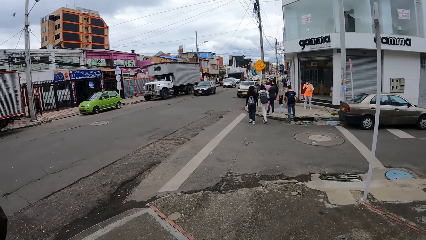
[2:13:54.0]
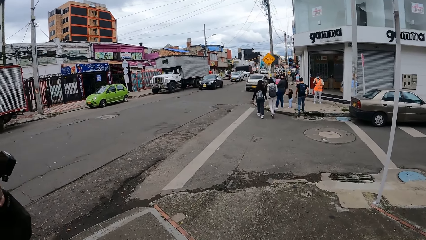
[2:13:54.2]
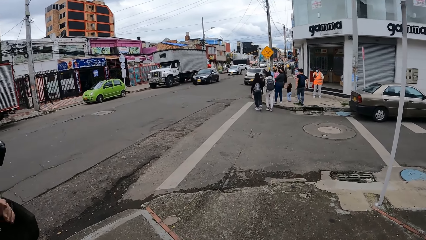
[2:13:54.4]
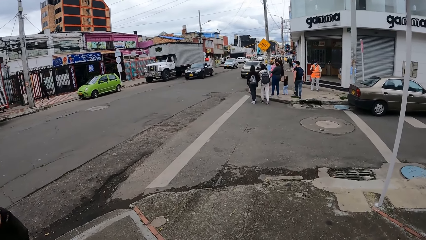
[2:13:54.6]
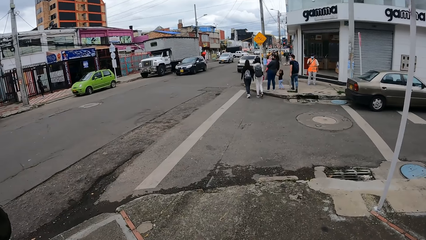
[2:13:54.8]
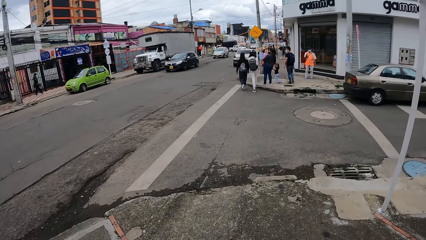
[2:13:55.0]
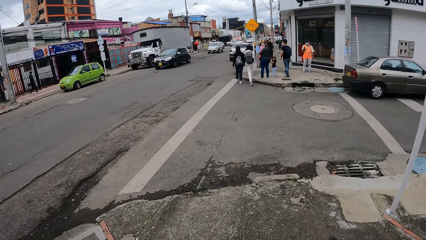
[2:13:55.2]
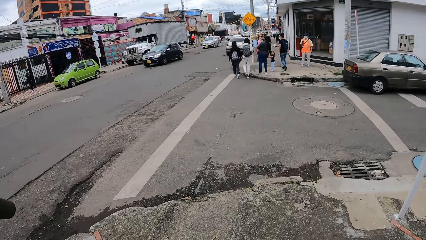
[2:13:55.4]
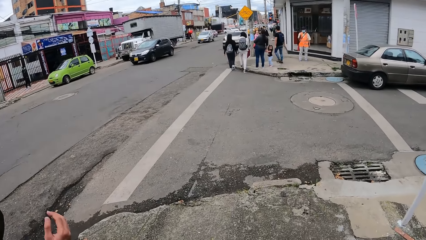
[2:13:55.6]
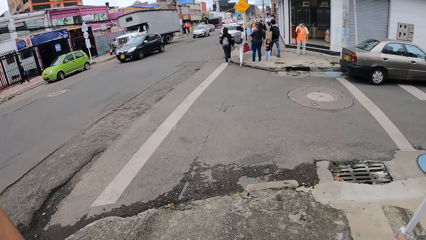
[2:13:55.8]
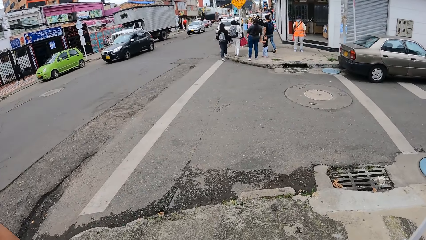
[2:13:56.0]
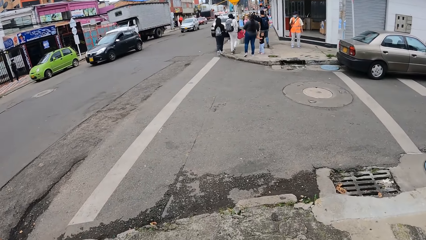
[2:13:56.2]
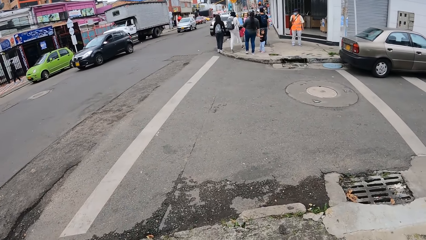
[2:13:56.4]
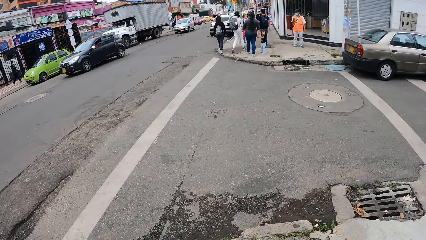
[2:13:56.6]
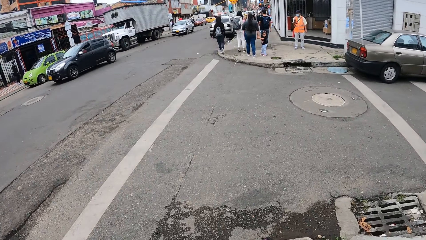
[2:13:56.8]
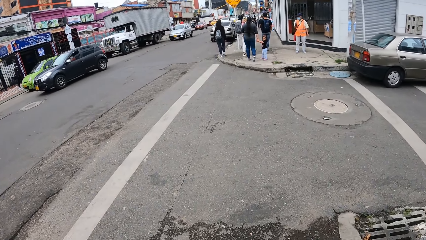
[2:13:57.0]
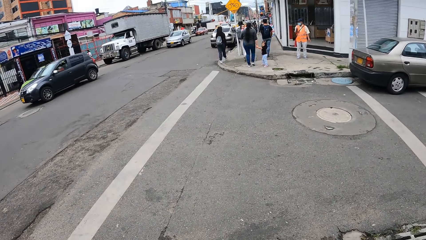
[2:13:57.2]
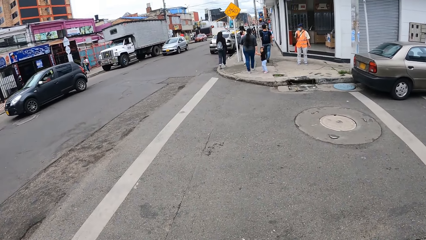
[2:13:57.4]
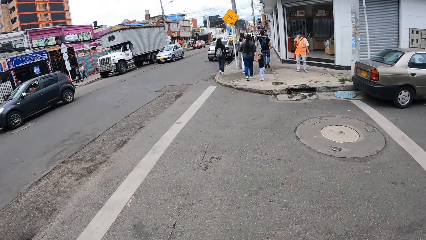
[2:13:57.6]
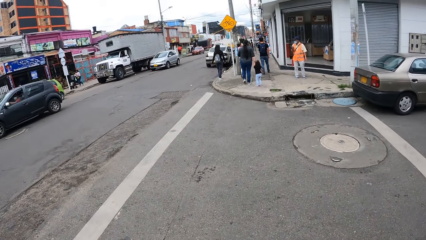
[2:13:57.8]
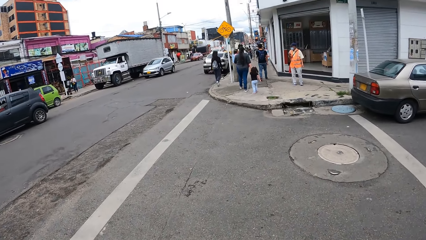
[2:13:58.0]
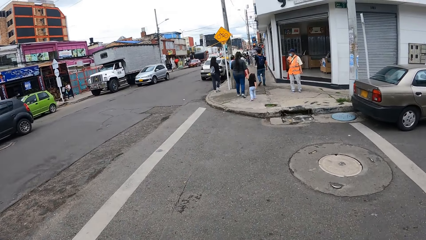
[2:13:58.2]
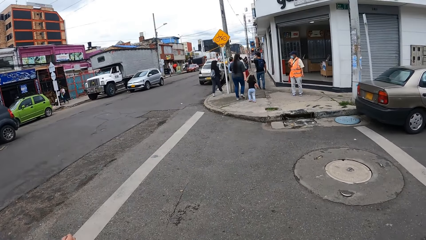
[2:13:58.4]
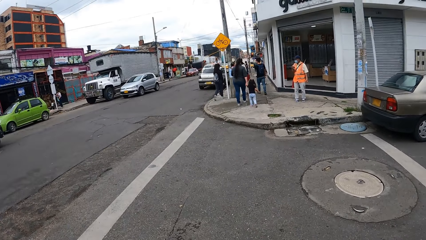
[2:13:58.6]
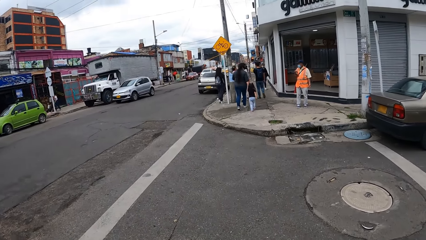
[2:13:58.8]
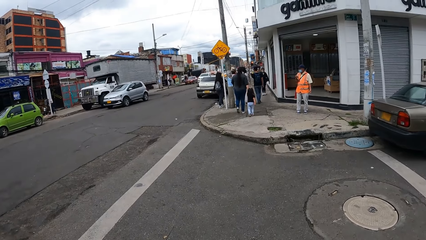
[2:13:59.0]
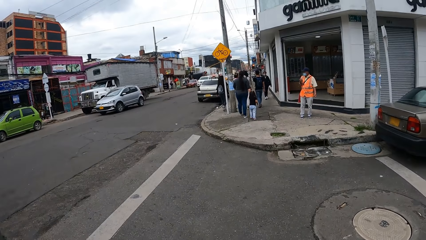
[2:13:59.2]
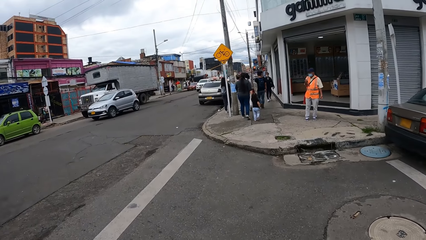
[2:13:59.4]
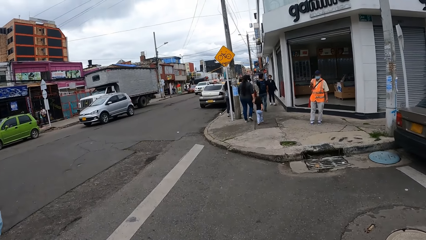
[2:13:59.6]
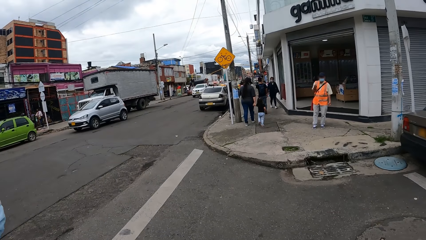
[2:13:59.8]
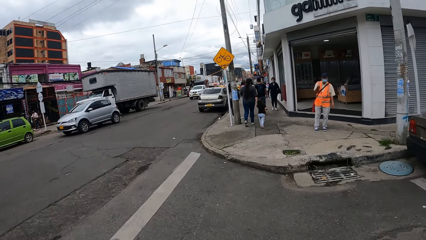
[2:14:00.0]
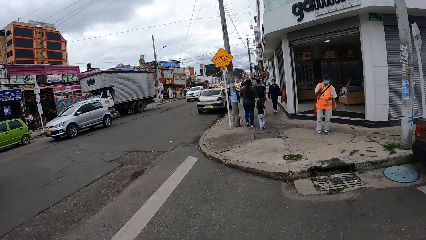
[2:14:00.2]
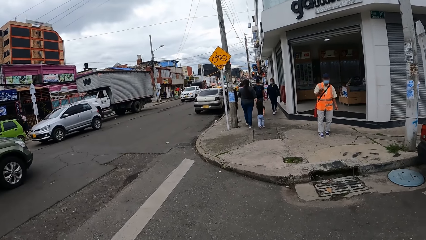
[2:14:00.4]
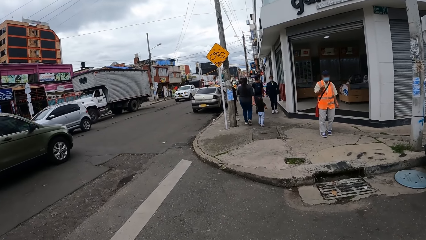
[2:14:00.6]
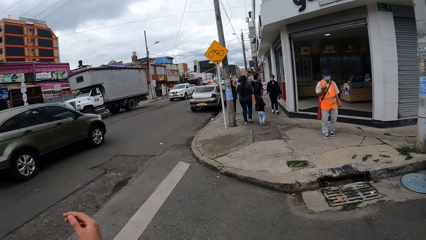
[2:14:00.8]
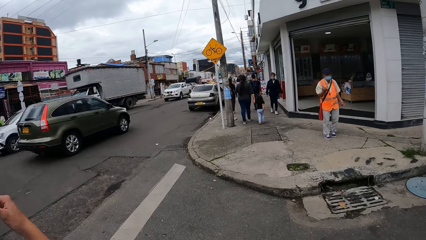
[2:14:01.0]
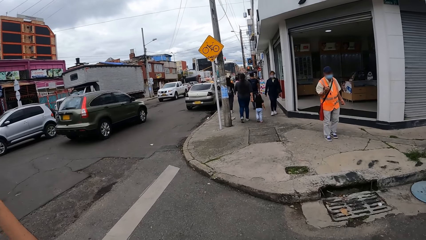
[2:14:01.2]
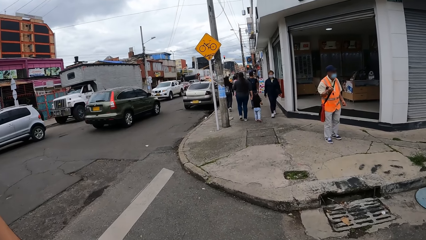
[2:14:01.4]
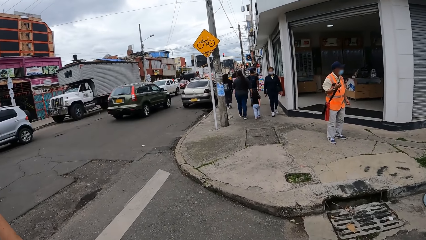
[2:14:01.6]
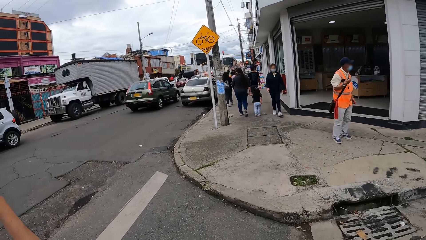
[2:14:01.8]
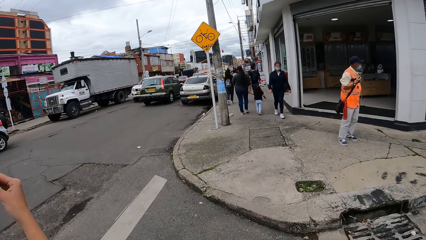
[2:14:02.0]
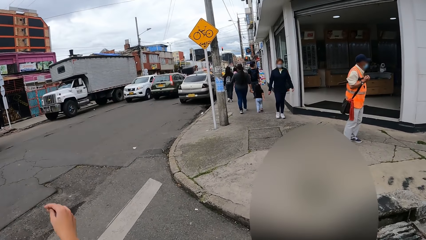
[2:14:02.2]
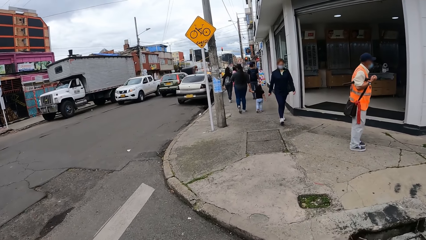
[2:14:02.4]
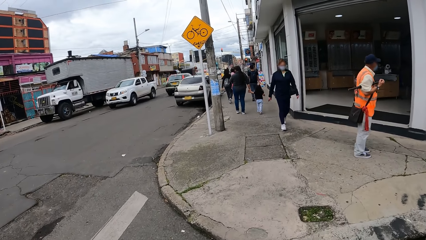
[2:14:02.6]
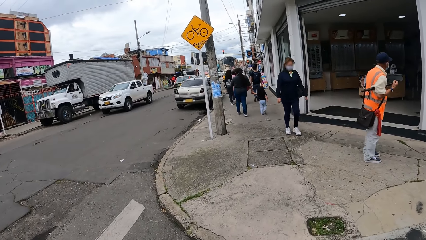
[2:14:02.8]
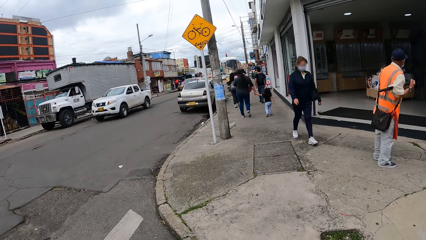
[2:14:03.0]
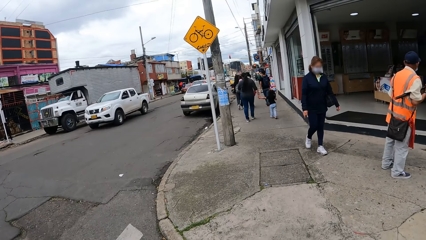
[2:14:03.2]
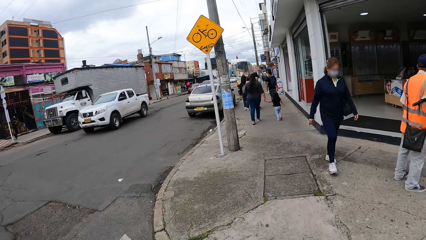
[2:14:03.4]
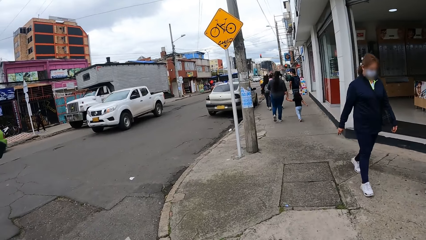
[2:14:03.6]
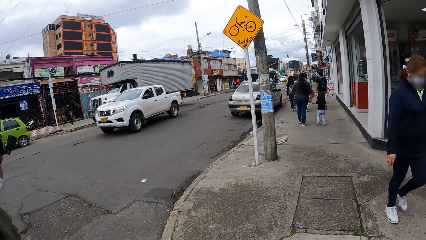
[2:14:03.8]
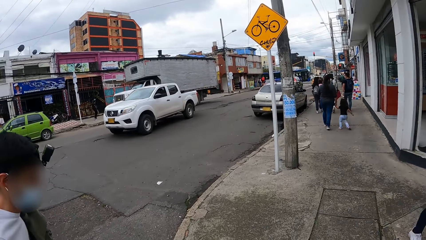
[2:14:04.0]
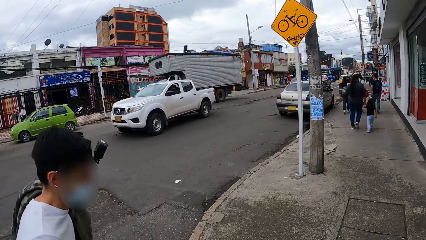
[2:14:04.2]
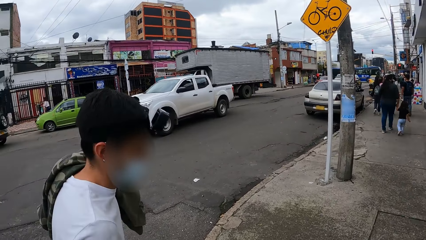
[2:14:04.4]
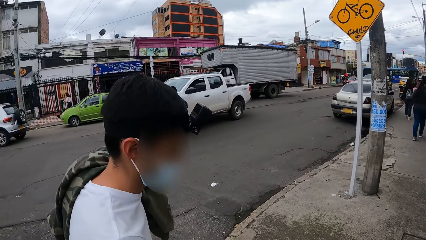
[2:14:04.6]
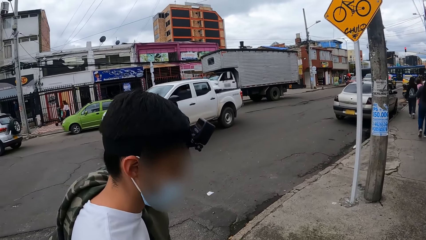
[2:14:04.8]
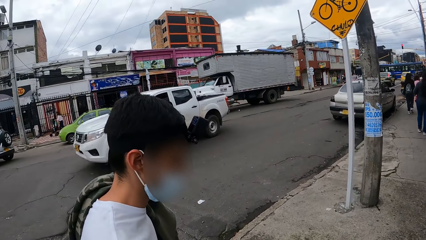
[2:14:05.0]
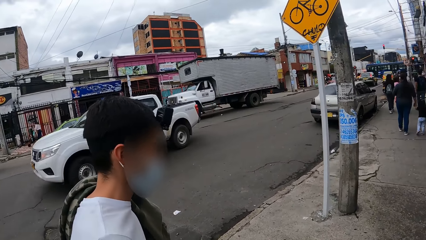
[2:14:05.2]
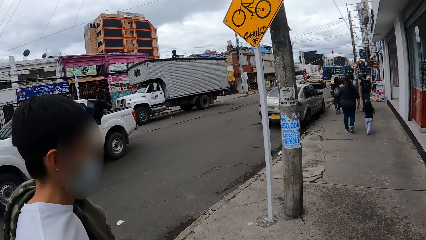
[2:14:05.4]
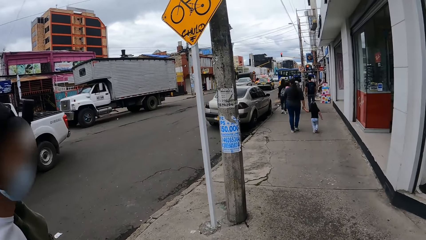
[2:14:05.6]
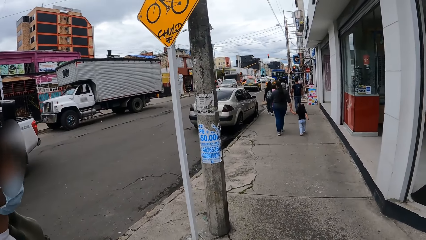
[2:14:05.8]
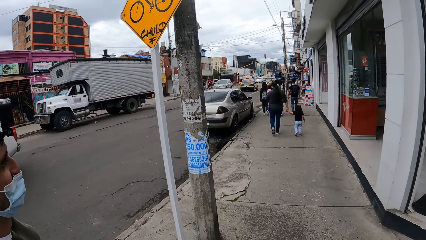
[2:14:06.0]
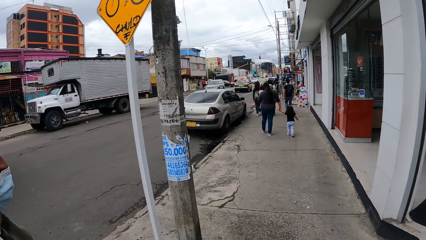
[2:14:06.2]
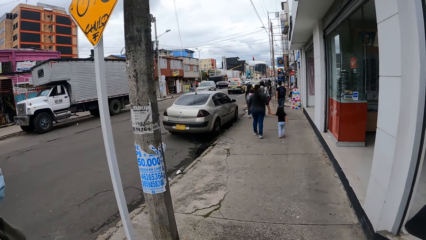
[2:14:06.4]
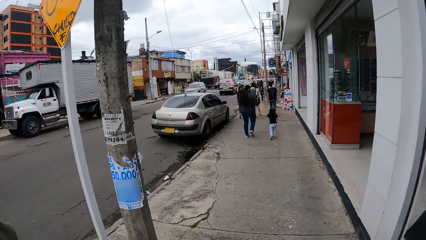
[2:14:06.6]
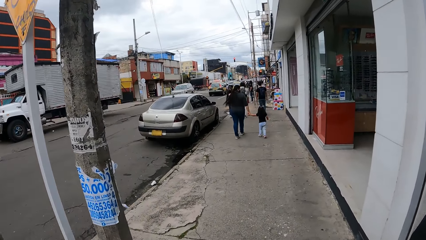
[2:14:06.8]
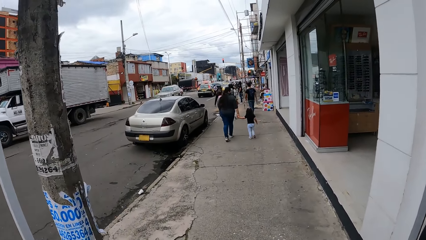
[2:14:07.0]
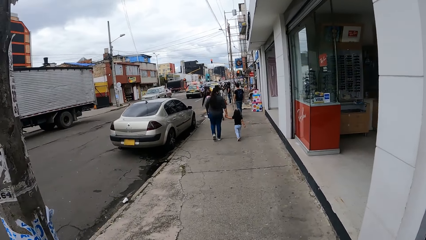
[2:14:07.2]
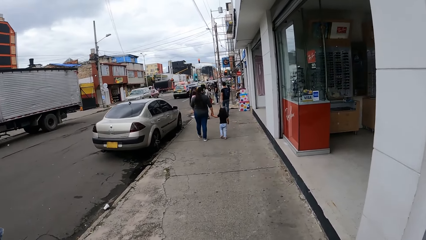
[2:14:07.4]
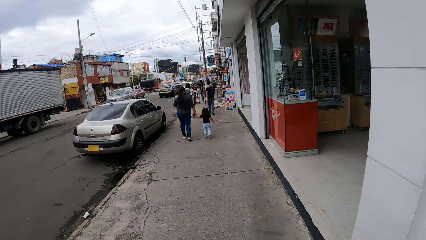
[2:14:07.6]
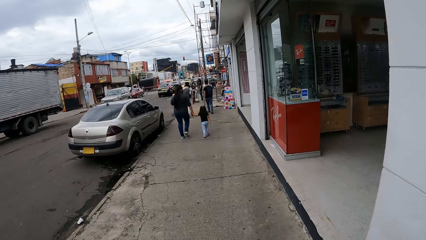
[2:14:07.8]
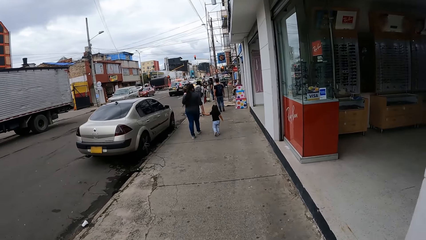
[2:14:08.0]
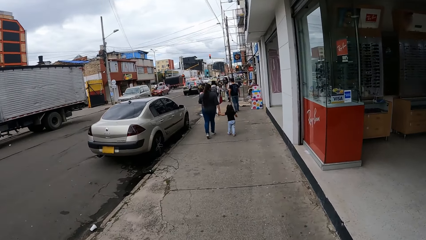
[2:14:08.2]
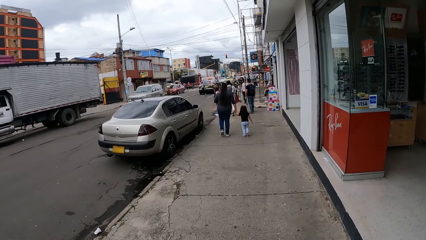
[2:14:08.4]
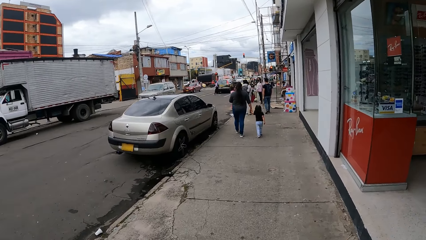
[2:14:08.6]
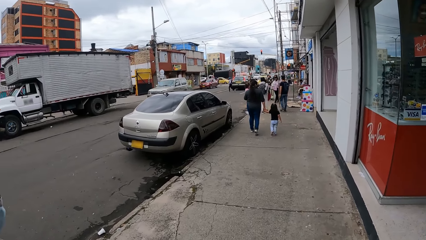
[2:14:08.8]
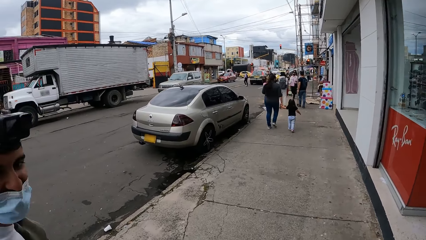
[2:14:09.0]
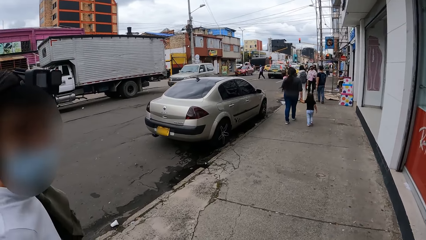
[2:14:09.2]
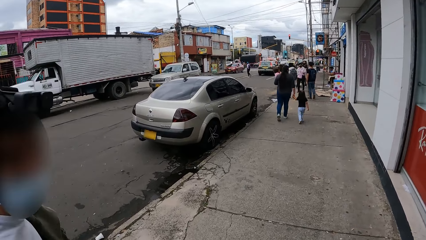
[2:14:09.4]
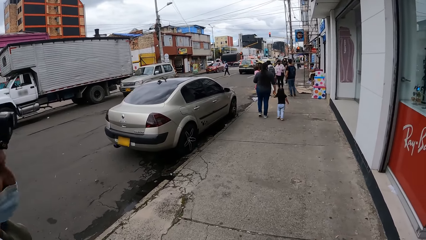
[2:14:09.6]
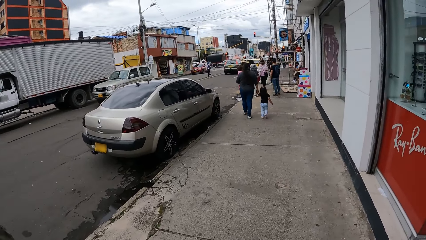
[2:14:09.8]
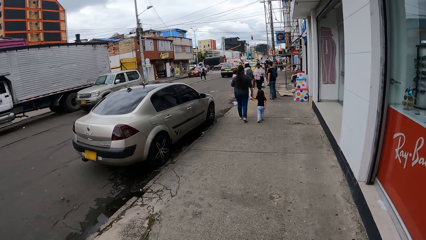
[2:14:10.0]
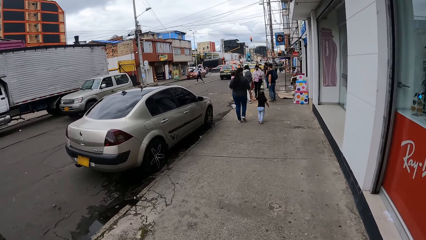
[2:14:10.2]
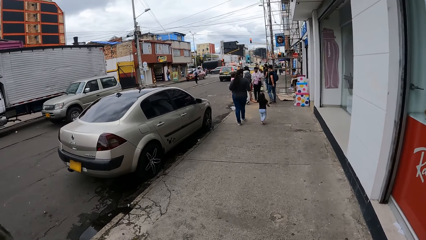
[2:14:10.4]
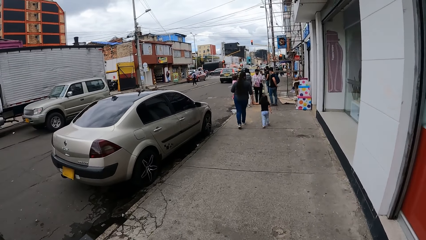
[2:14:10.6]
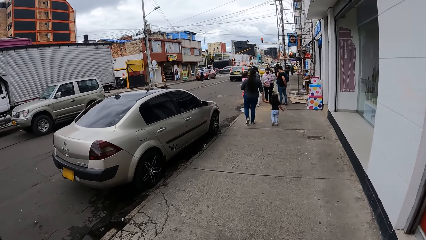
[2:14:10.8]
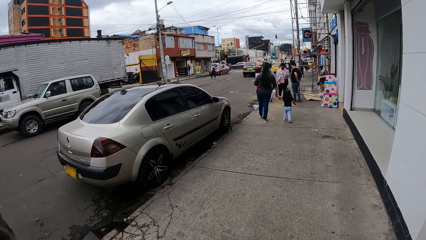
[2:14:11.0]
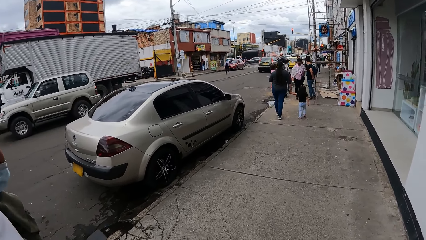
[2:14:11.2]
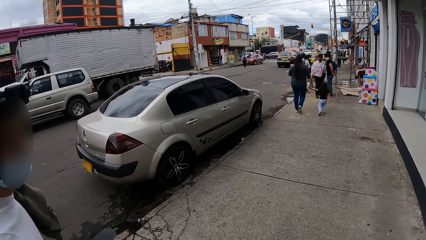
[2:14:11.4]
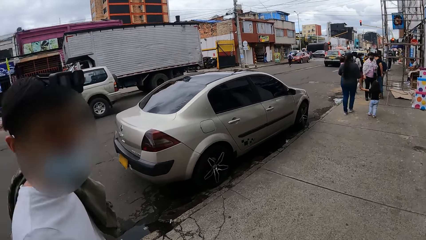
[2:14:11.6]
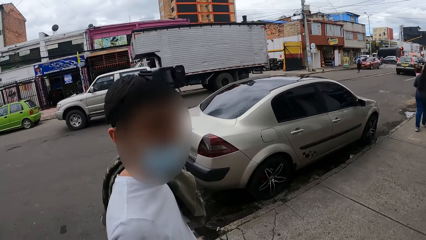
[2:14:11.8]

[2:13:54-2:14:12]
The man converses with the camera wearer. The camera wearer crosses the road. The man crosses the street. The camera wearer looks at the man. They look inside the shop. The man converses with the camera wearer.
